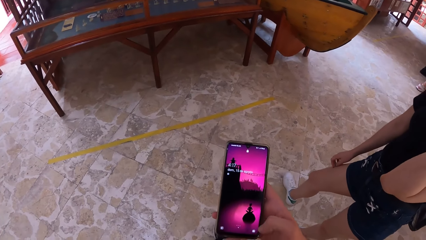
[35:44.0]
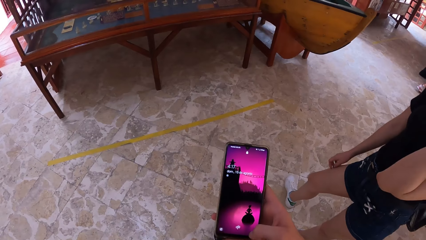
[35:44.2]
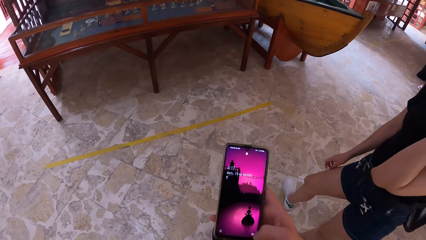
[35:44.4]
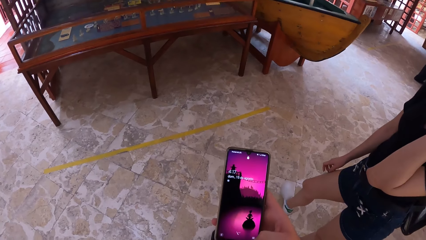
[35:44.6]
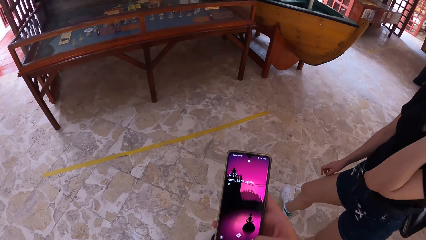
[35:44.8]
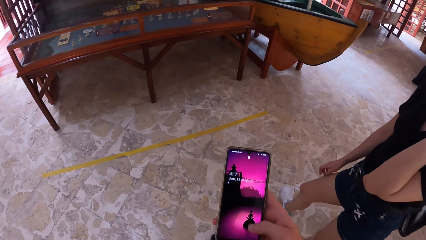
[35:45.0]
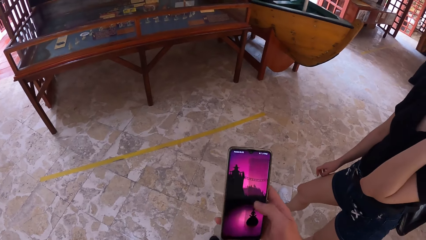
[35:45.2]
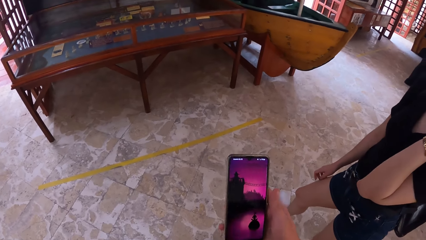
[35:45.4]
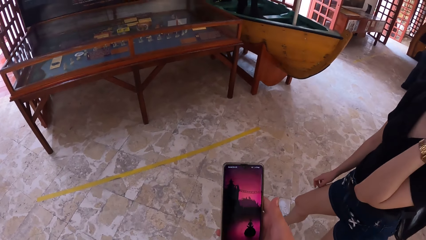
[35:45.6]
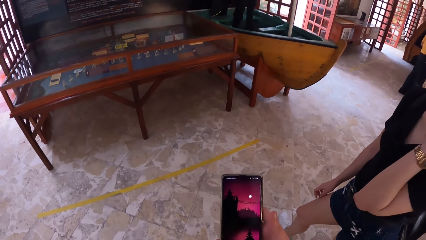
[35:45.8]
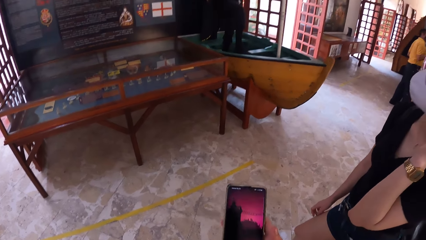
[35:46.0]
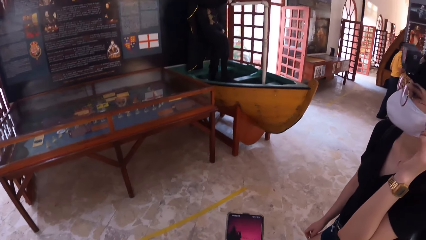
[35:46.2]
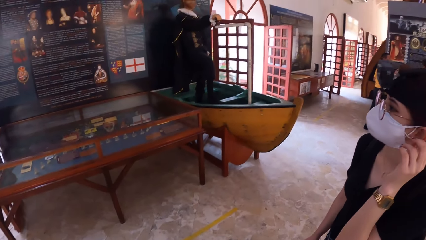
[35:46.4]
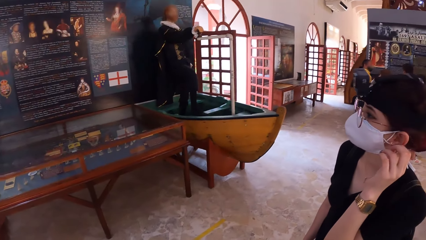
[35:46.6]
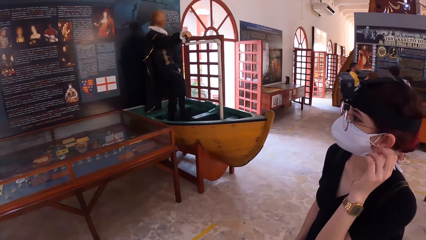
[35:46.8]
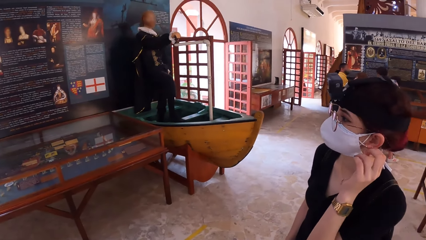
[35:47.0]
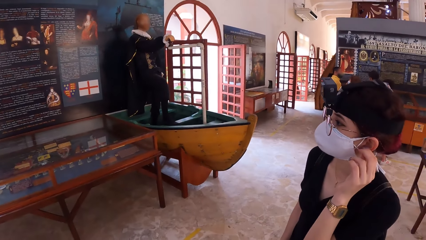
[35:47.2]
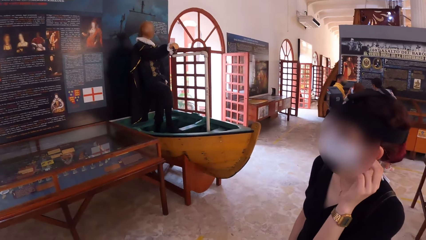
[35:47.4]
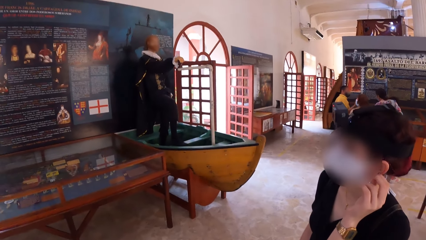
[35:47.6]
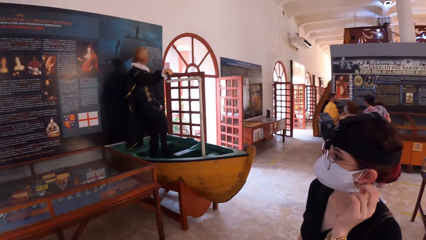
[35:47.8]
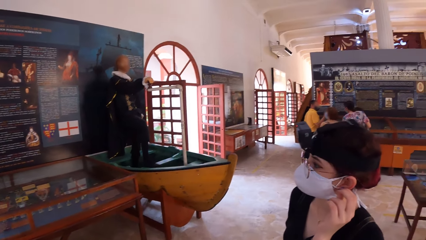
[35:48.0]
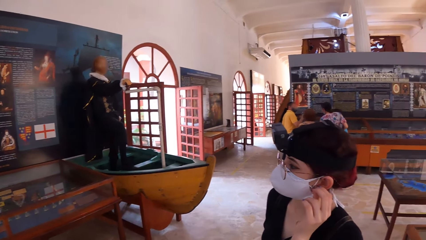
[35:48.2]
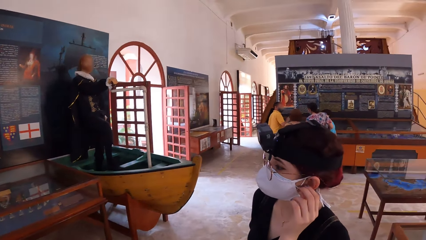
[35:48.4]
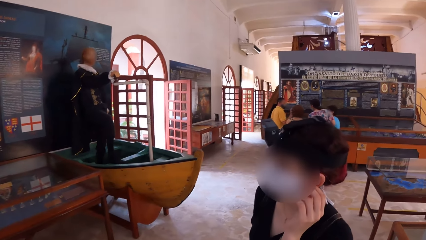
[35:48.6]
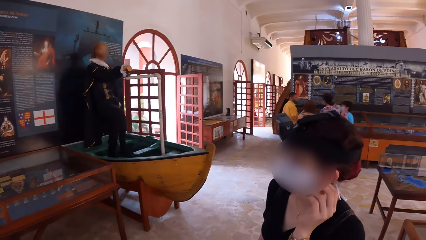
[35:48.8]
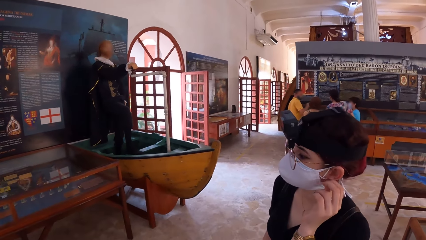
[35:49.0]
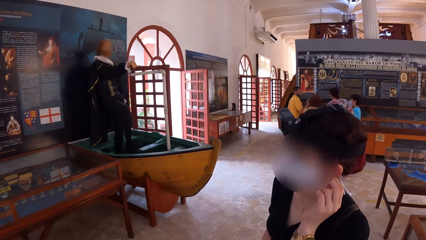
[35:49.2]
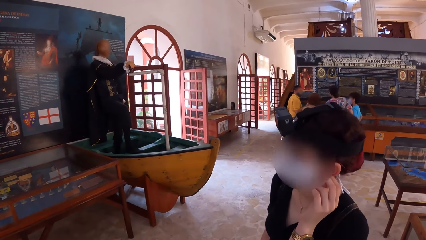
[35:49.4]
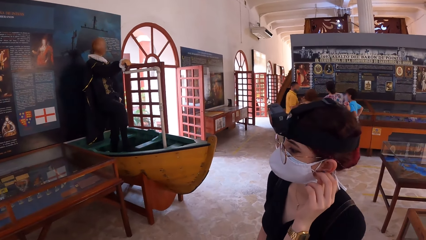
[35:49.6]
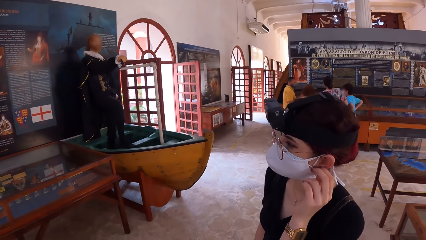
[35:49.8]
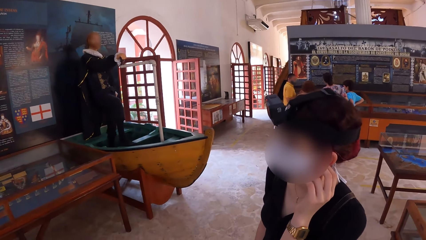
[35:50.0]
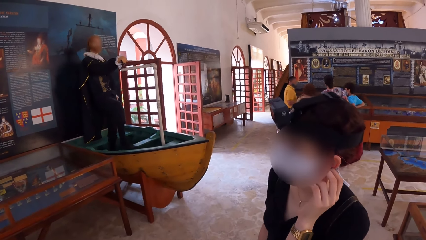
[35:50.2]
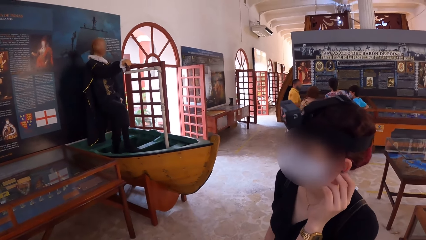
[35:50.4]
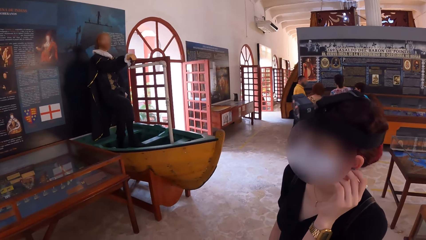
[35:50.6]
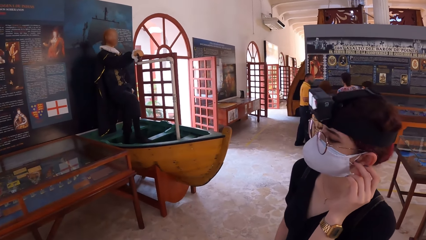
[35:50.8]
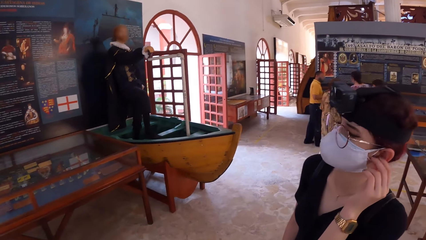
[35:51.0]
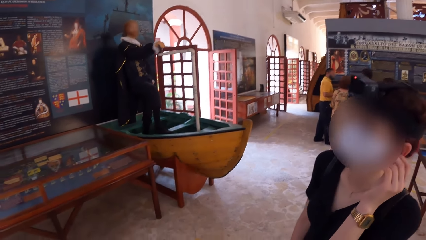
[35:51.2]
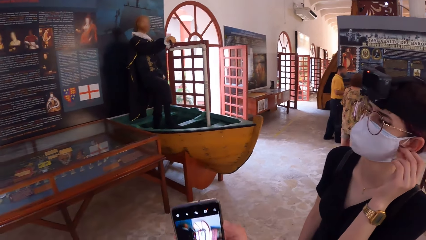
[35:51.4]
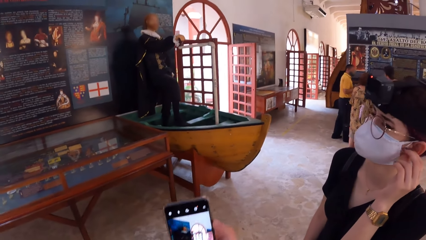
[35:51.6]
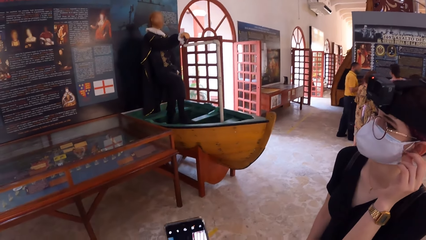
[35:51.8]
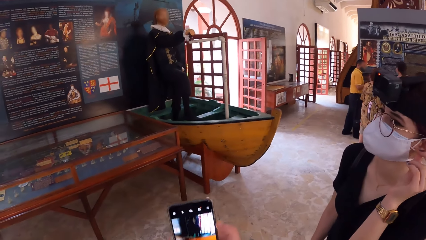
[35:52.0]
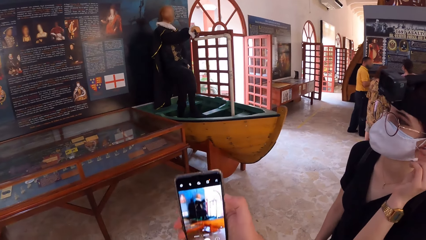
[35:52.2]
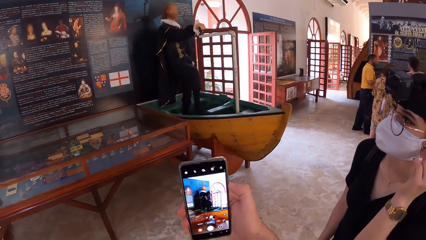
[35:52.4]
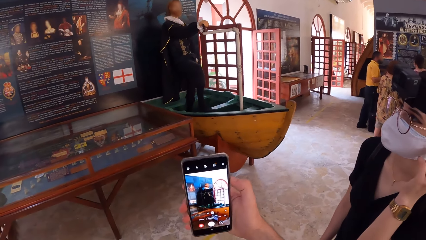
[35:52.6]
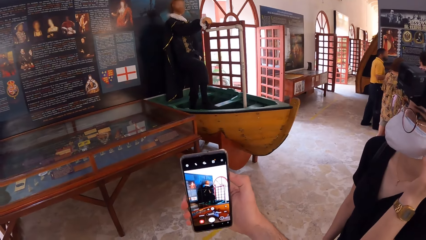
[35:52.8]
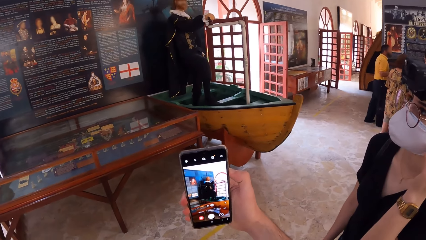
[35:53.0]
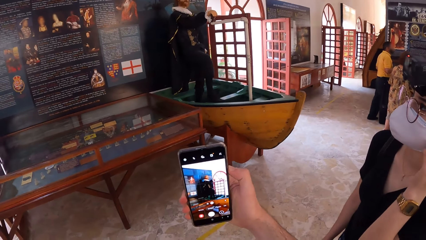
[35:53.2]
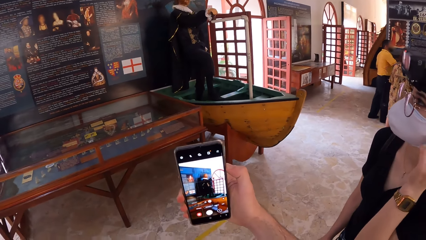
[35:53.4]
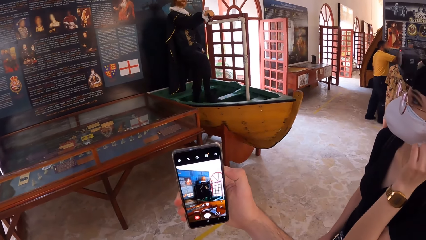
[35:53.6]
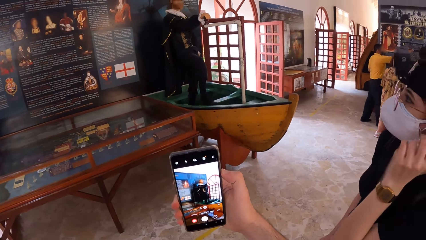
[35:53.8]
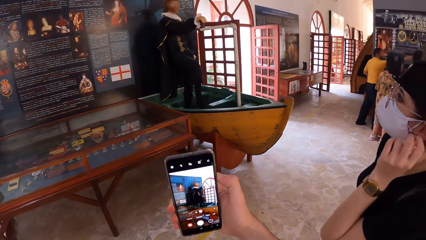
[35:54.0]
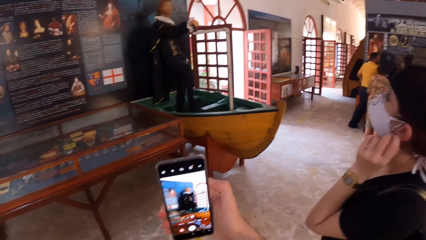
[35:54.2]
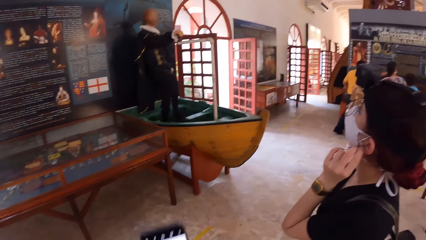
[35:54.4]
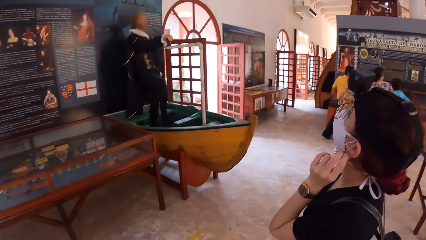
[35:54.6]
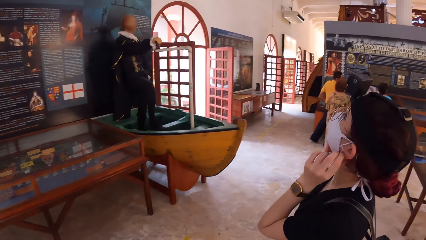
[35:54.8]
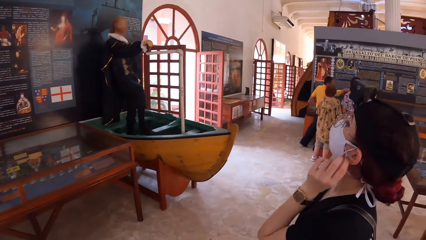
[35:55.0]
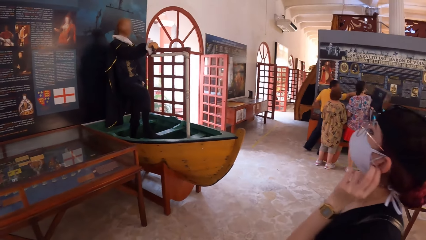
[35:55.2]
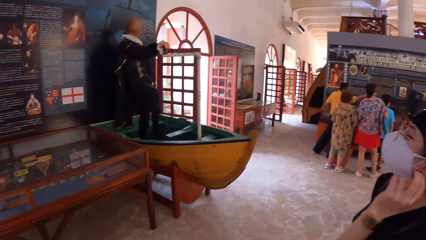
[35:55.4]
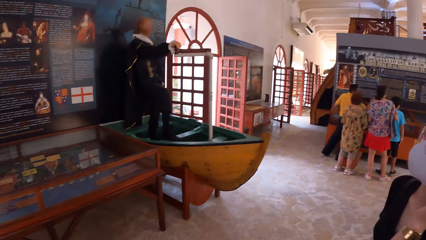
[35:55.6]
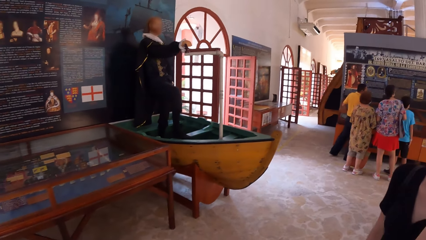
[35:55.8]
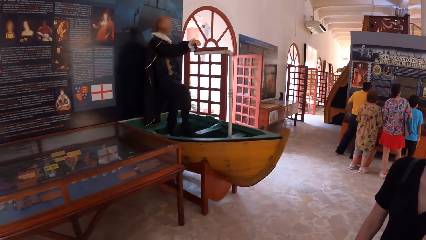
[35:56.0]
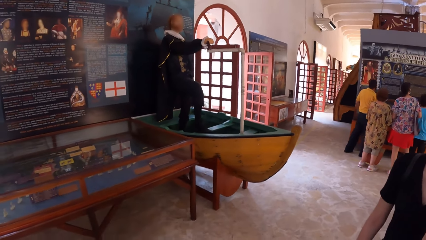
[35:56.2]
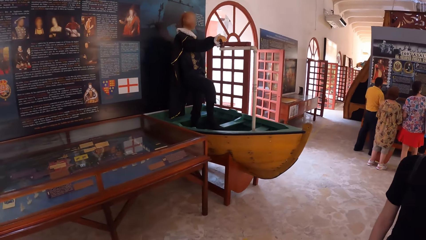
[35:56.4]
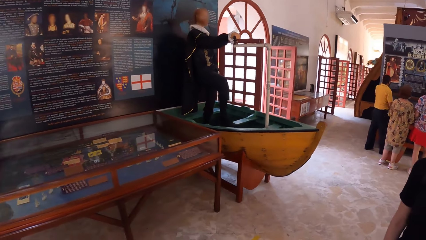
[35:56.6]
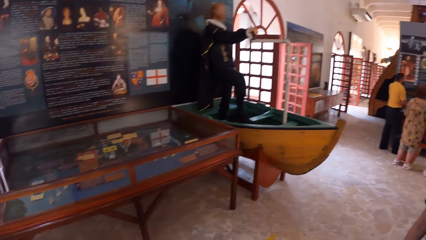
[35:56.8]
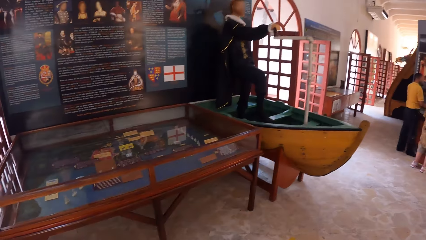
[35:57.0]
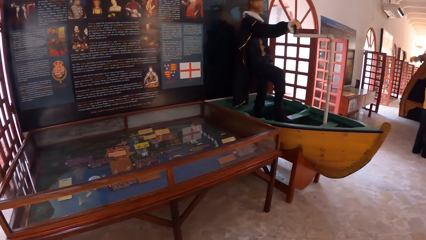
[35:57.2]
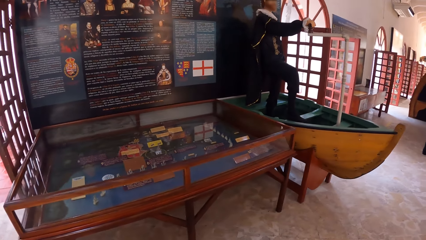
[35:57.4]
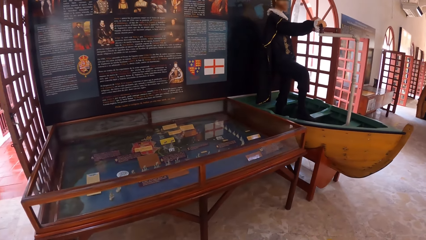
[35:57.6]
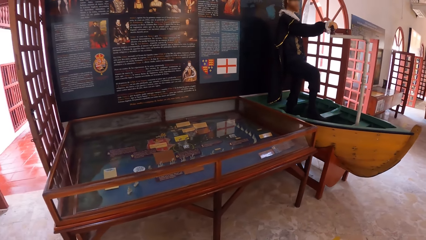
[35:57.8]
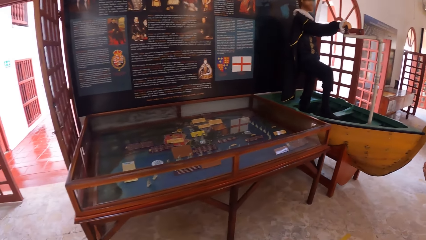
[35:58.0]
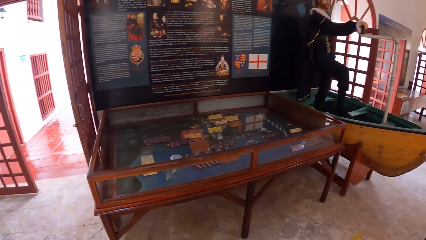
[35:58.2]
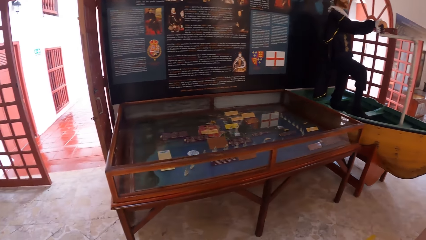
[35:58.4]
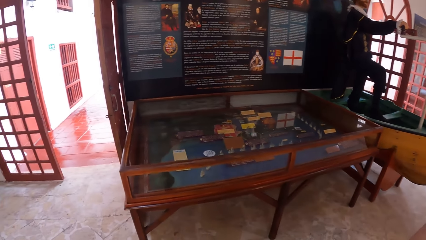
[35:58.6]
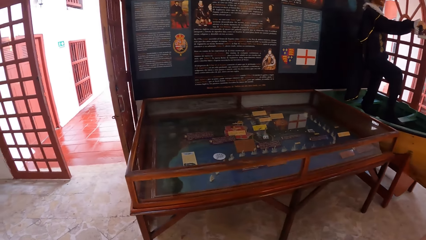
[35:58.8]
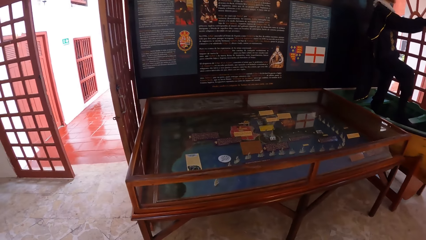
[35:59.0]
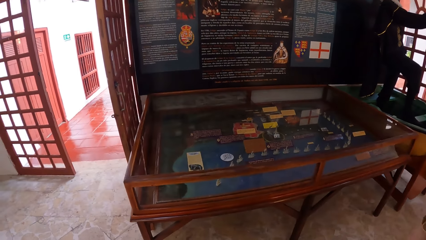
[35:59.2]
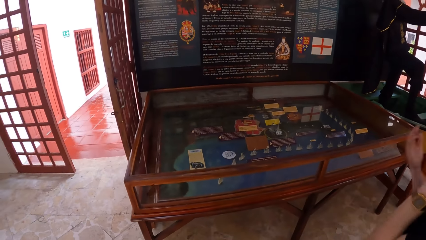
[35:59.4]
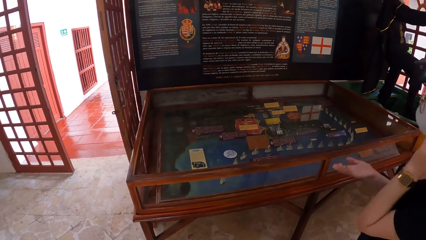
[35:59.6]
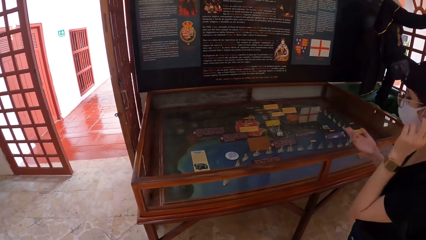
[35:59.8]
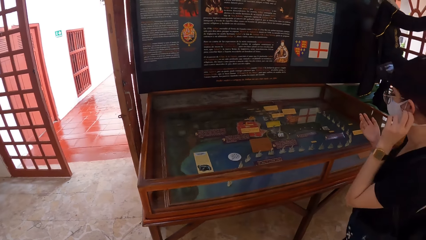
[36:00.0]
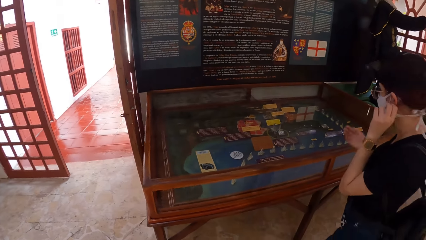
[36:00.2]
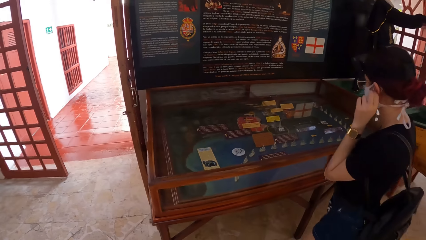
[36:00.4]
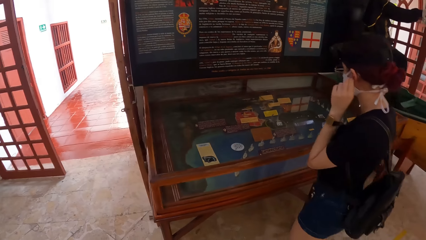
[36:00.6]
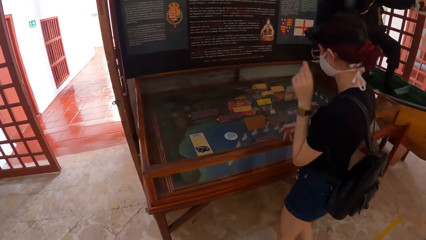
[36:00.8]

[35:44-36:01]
The camera wearer interacts with a person. They take a picture with a phone. They look around. The person moves towards a glass cage.
